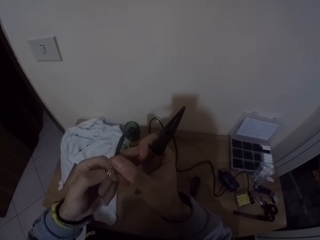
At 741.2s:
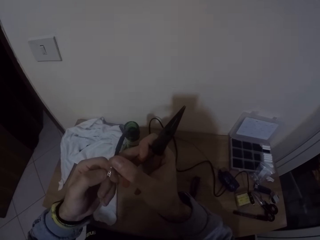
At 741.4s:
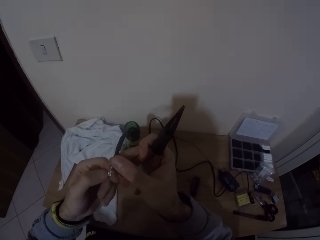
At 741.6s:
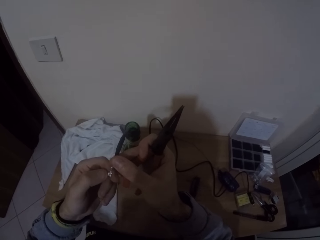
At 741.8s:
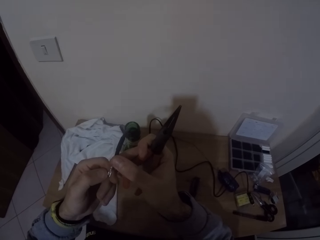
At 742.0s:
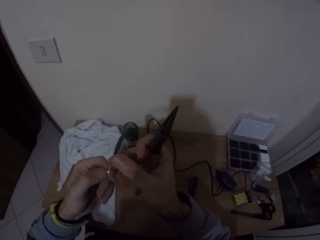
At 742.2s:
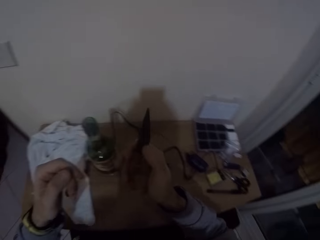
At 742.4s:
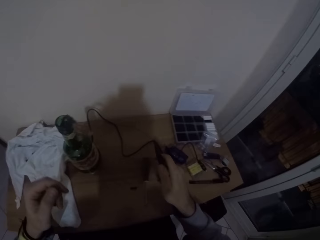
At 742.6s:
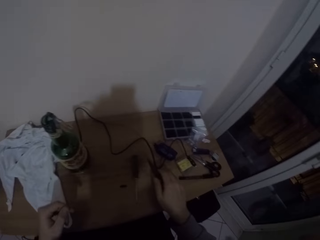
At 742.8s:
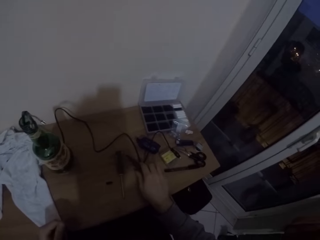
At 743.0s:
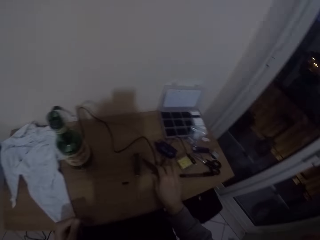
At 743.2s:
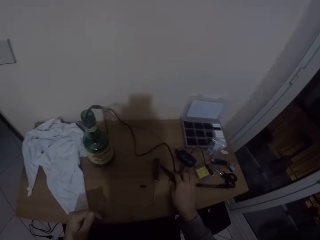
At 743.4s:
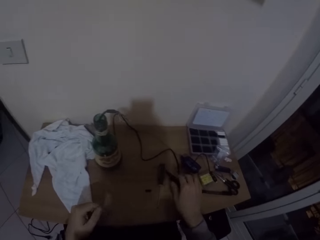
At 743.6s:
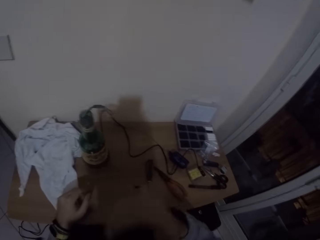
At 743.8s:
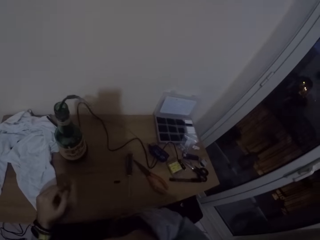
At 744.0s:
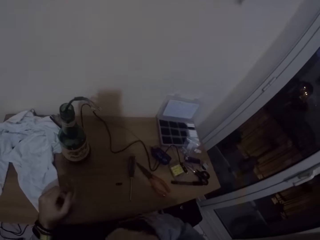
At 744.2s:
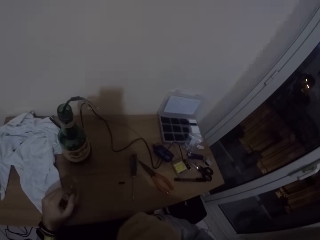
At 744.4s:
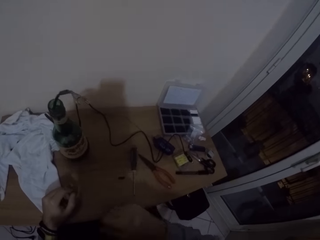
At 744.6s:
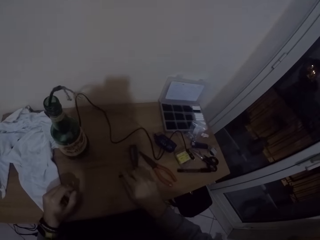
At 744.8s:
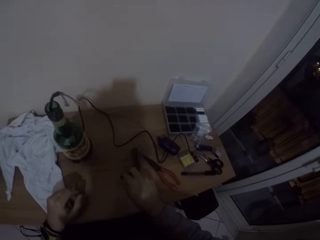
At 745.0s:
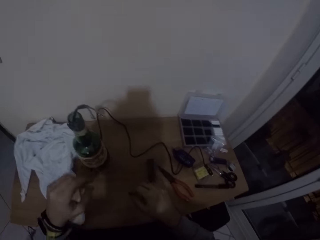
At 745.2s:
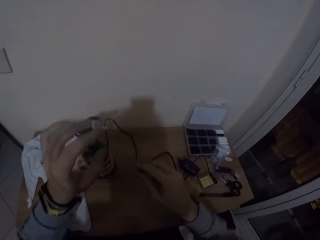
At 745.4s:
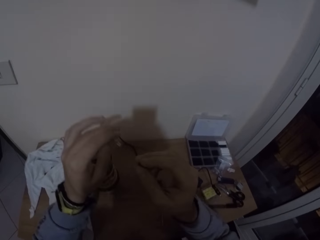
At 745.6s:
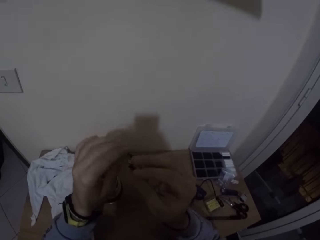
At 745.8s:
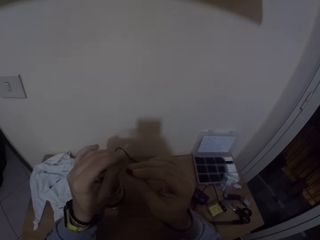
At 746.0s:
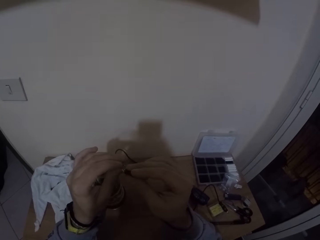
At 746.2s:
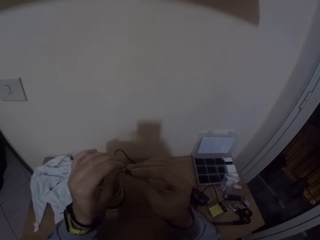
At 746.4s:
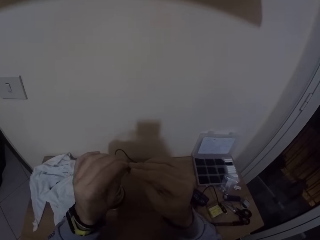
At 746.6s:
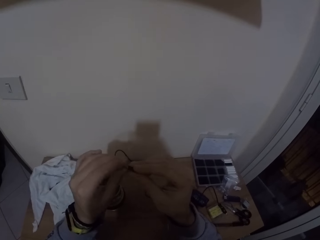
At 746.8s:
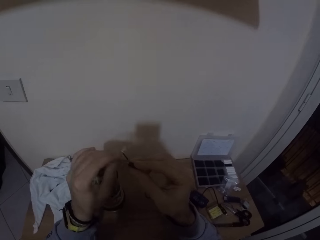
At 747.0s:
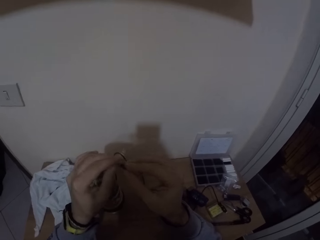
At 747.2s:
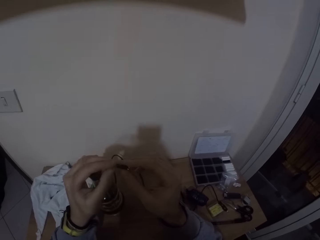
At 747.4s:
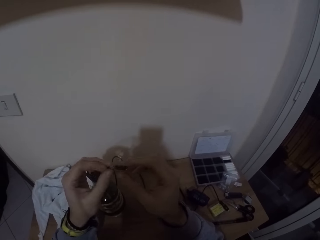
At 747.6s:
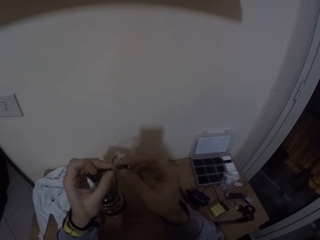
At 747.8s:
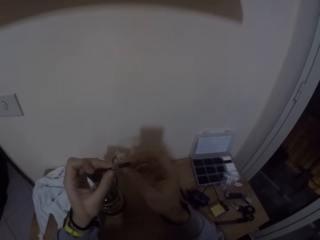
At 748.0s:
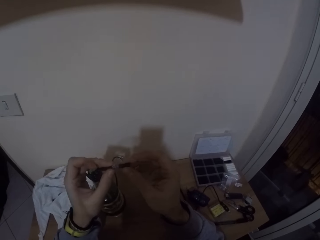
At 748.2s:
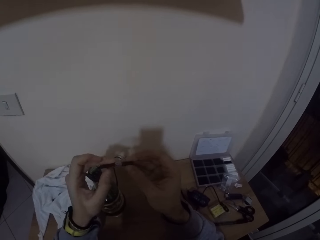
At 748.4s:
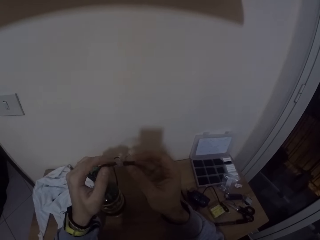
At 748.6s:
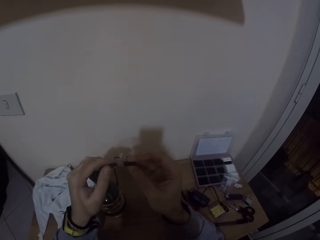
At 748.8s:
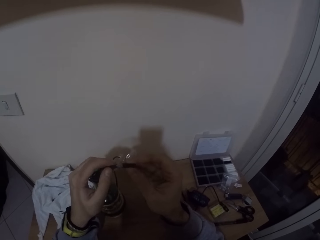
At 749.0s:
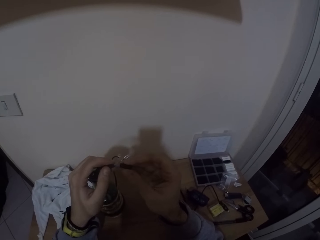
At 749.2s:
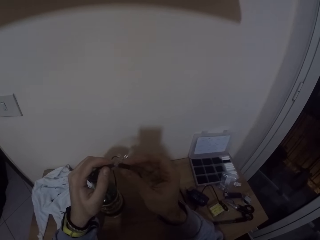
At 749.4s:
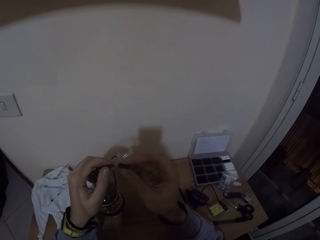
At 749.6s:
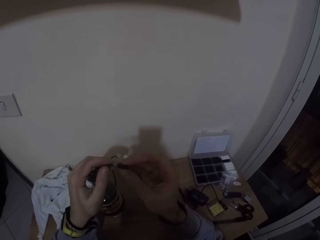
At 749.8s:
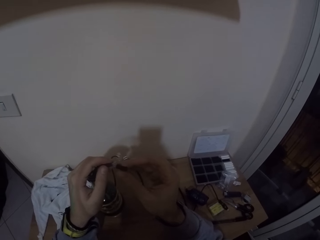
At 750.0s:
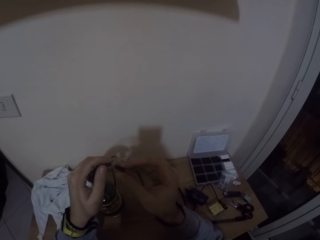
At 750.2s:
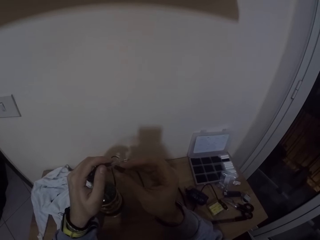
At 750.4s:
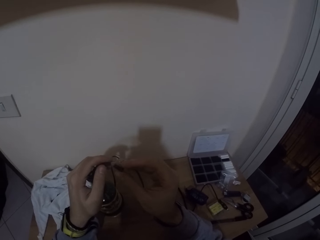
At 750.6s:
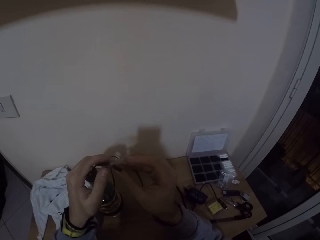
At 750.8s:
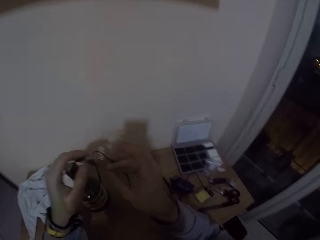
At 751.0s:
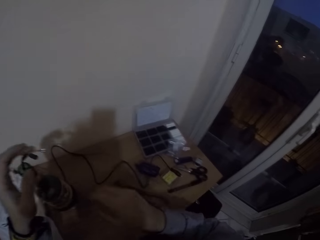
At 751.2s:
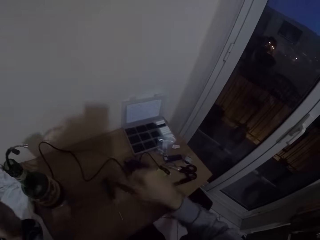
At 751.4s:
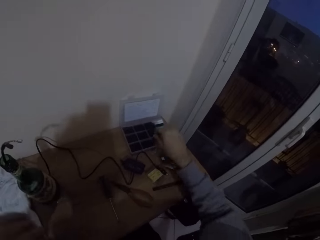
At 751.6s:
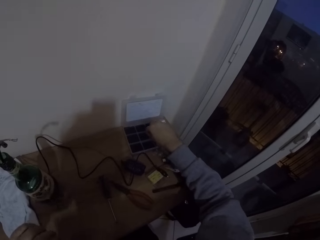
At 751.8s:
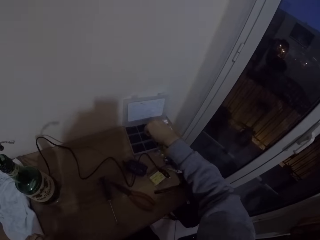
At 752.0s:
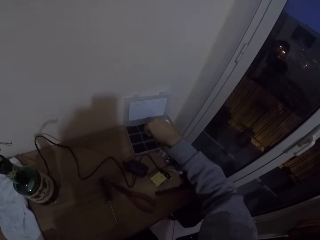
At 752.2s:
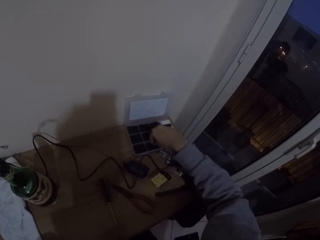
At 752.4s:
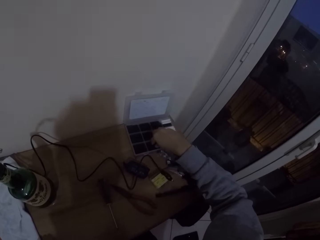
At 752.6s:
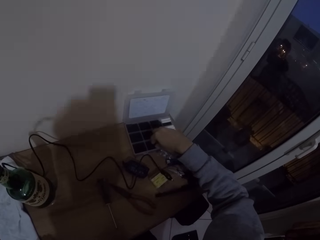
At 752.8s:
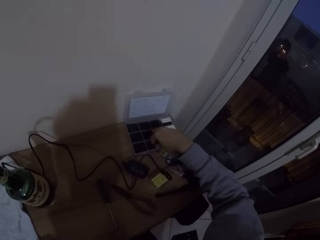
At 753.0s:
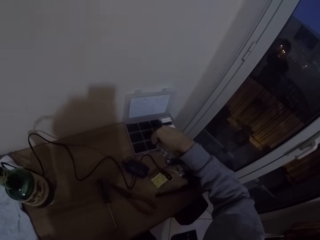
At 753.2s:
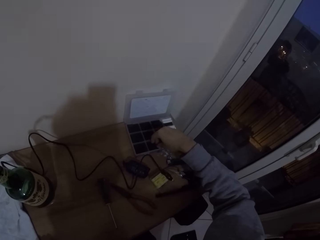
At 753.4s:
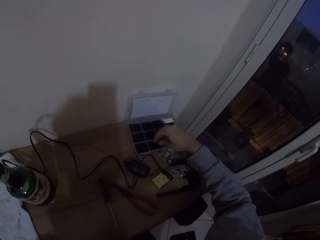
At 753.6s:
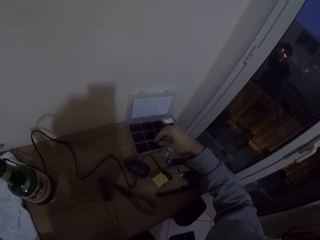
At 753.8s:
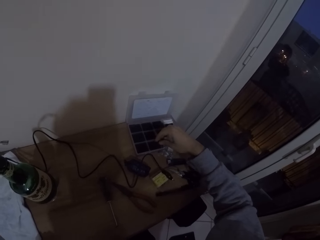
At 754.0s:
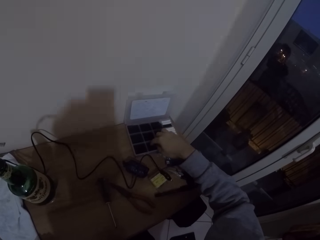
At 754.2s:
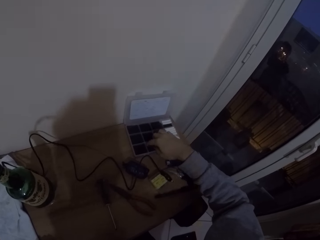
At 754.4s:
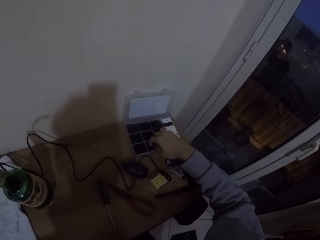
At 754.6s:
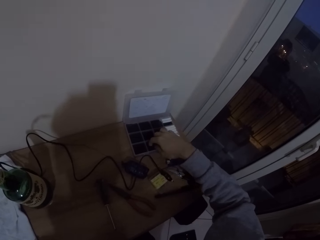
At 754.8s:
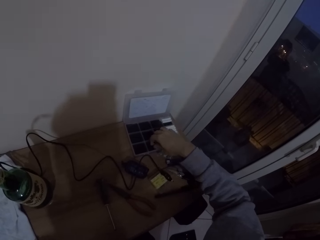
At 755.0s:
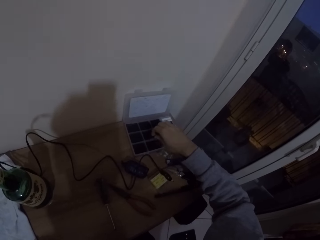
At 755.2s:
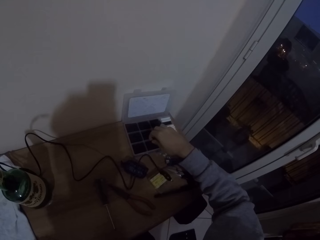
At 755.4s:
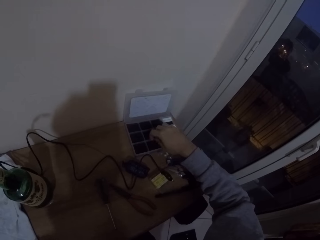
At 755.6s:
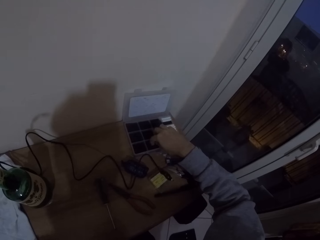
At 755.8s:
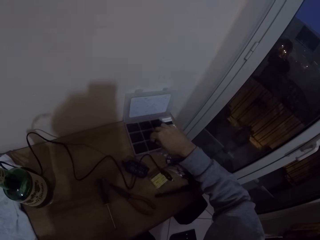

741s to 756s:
The camera wearer removes both hands from the clips. He drops the pliers on the table with his right hand. He does something. He picks up a black tape on the table with his right hand. He holds the clip with his left hand. He covers the clip with the black tape in his right hand. He attaches something to the wires. He removes both hands from the clip. He picks up a black tape from a container on the table with his right hand.

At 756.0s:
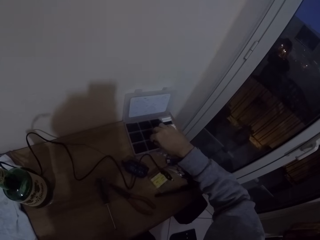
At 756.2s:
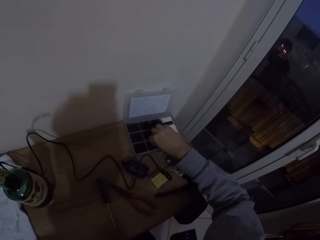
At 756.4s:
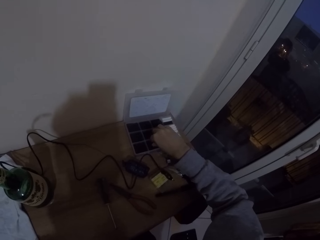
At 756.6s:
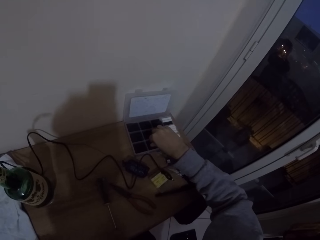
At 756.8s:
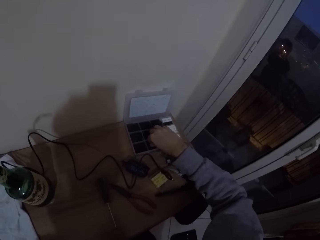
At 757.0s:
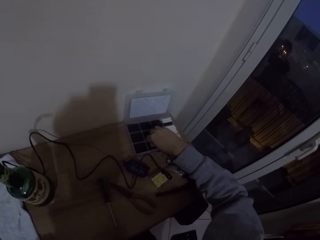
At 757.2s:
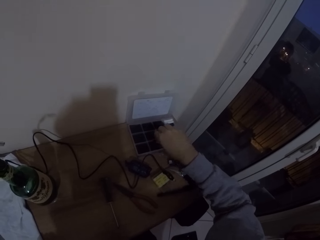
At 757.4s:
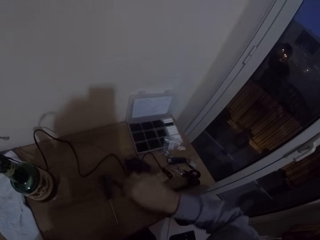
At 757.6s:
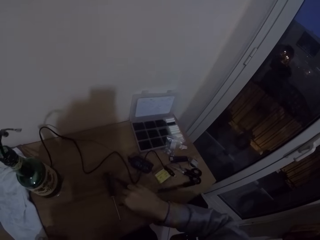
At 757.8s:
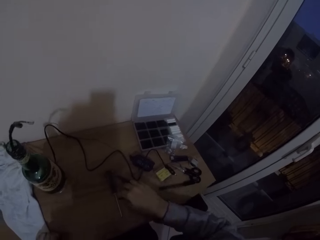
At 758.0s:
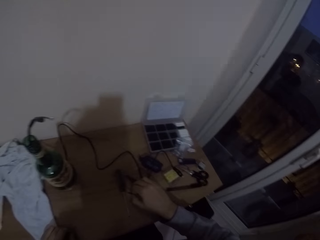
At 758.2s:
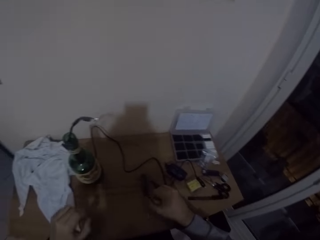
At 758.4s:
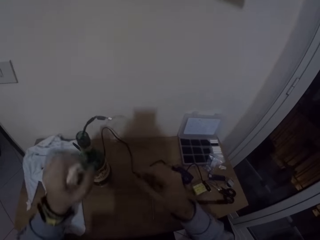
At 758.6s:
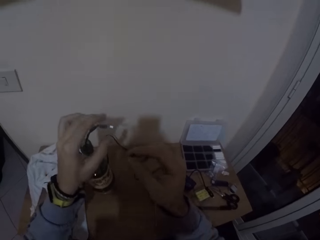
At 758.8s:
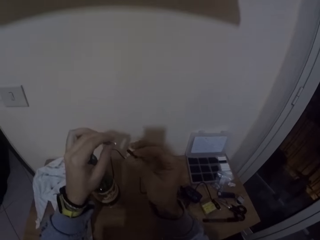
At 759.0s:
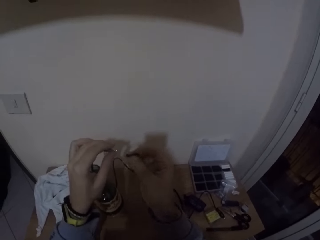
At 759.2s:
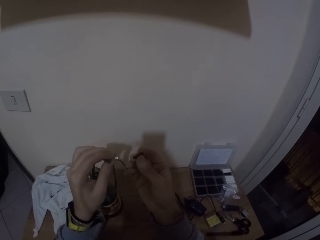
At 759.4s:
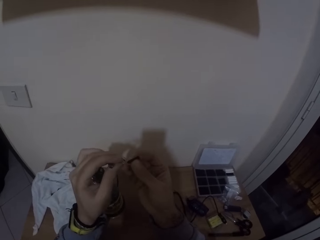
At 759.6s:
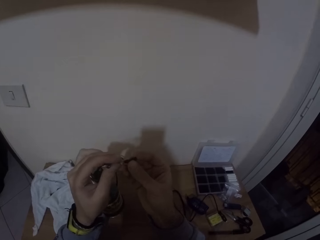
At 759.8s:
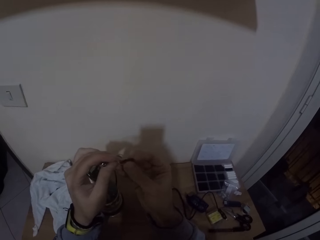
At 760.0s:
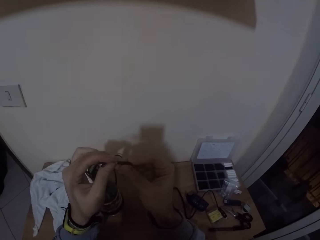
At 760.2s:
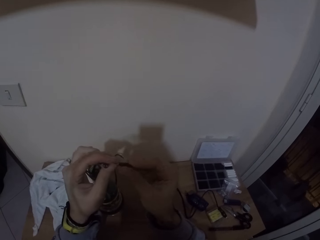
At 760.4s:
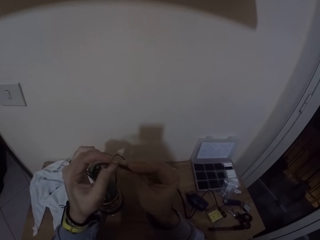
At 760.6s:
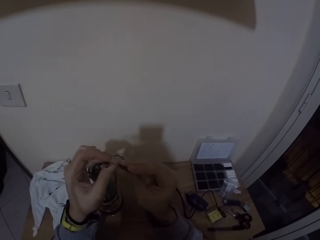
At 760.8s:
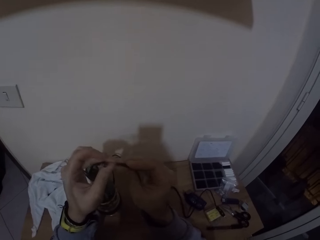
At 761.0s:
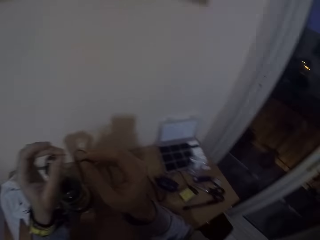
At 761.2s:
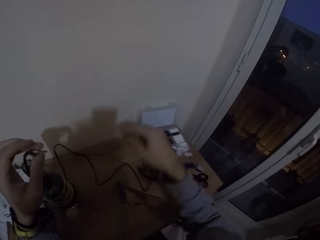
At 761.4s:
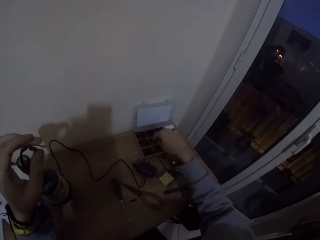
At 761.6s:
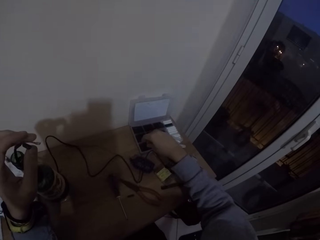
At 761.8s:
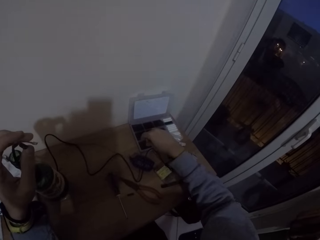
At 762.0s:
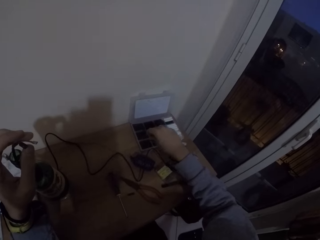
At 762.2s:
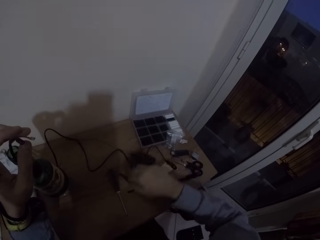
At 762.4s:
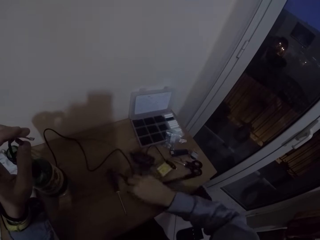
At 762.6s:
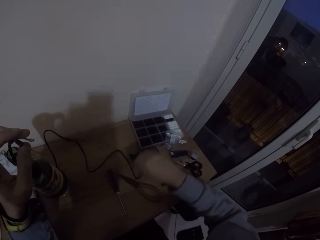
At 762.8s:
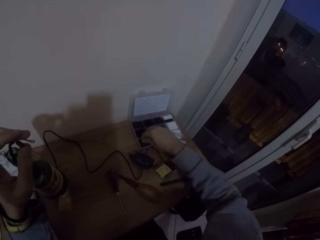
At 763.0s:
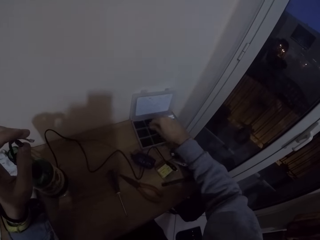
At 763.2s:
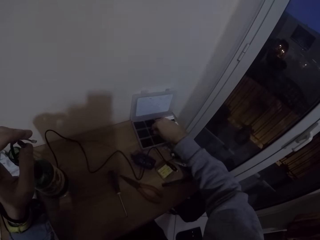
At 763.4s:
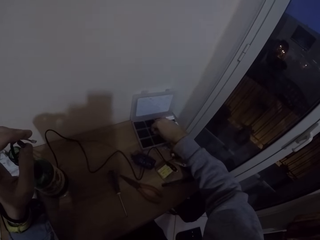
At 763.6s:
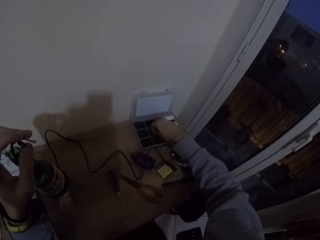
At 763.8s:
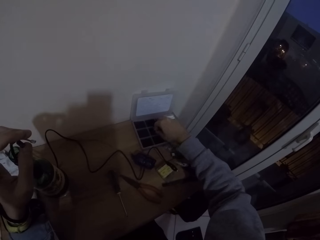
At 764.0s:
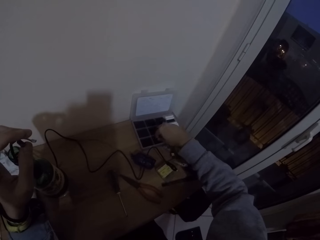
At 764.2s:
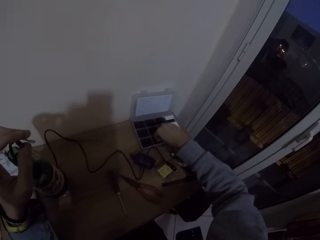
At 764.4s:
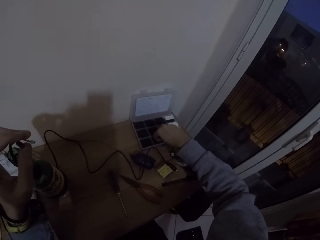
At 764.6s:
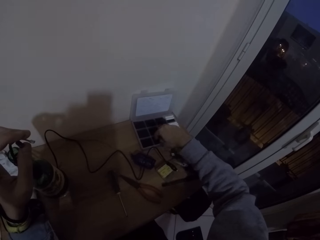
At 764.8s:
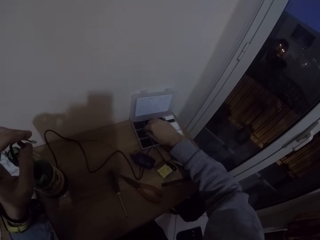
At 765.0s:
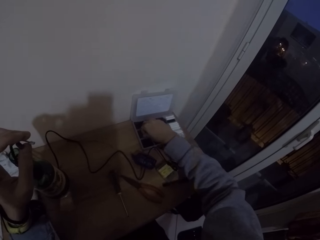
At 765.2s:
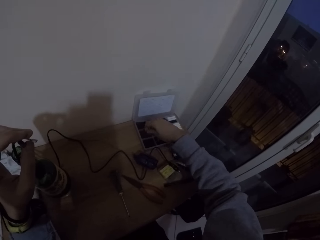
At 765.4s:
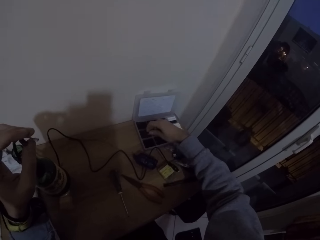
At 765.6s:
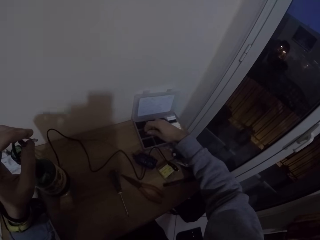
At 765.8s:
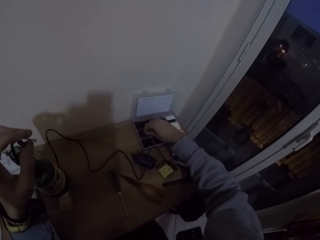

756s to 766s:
The camera wearer drops the black tape on the table with his right hand. He picks up the black tape on the table with his right hand. He holds the clip with his left hand. He covers the clip with the black tape in his right hand. He fits something to the wires. He removes the black tape from the clip with his right hand. He drops the black tape inside the container on the table with his right hand. He picks up the black tape on the table with his right hand. He drops the black tape inside the container on the table with his right hand. He picks up some black tapes from the container on the table with his right hand.
